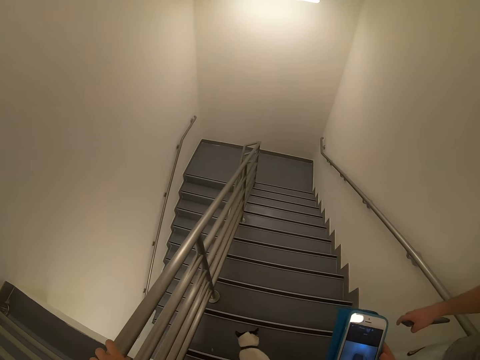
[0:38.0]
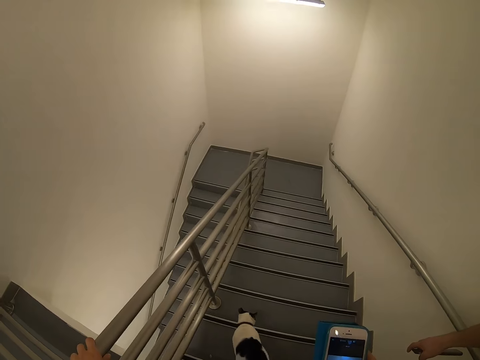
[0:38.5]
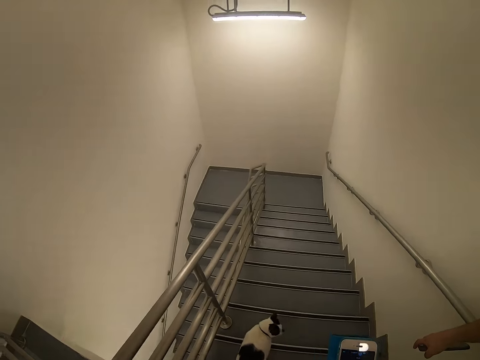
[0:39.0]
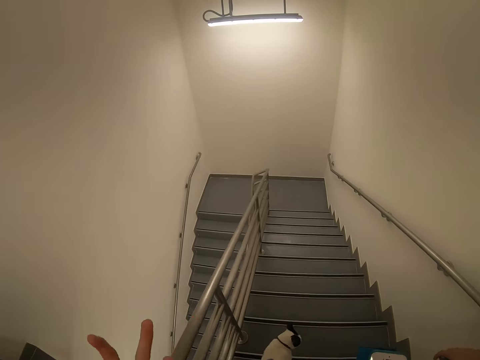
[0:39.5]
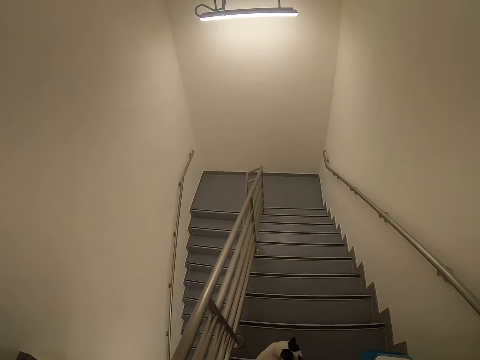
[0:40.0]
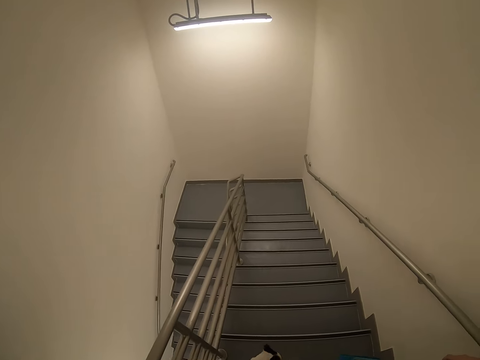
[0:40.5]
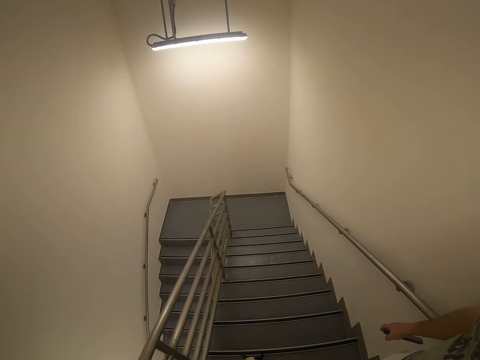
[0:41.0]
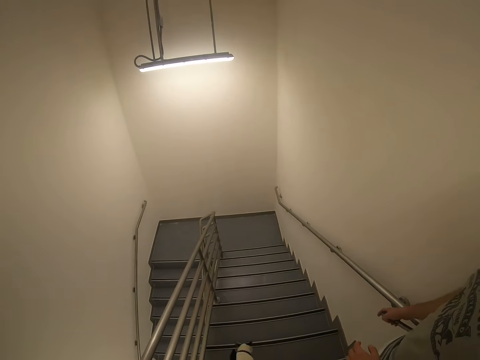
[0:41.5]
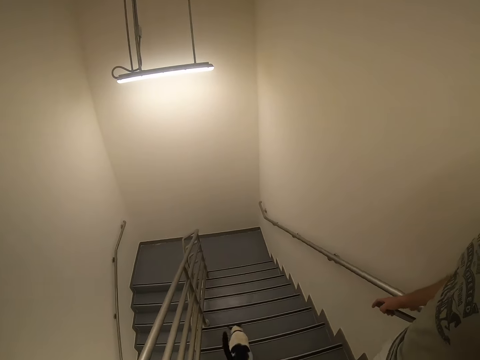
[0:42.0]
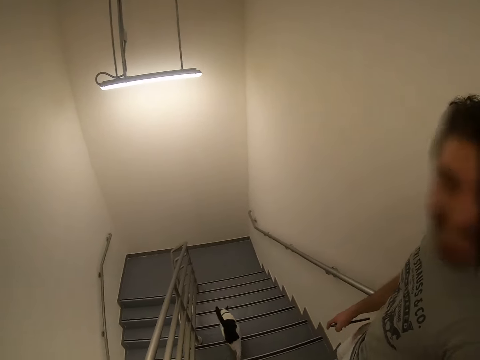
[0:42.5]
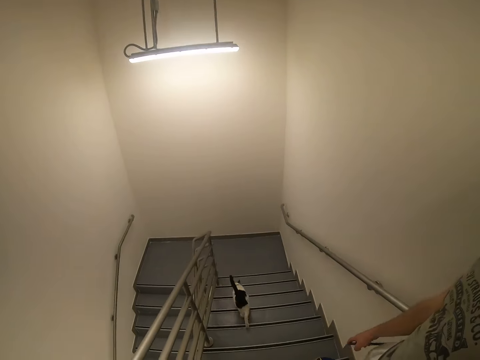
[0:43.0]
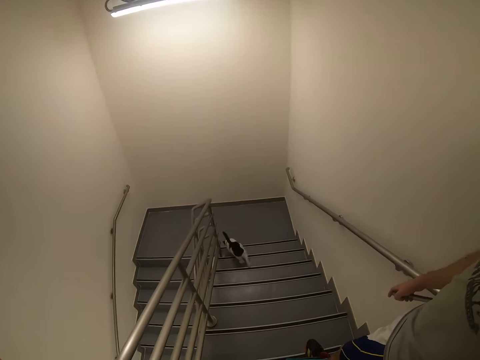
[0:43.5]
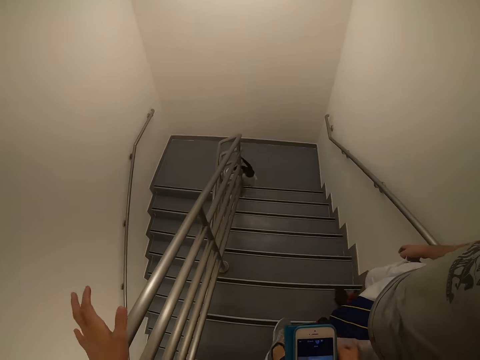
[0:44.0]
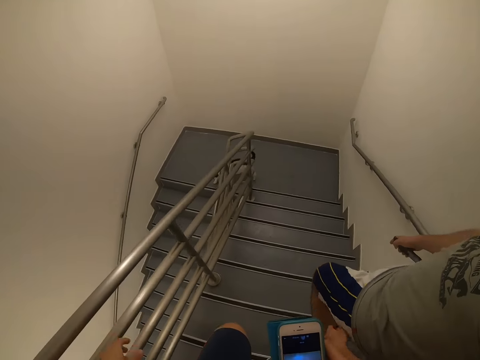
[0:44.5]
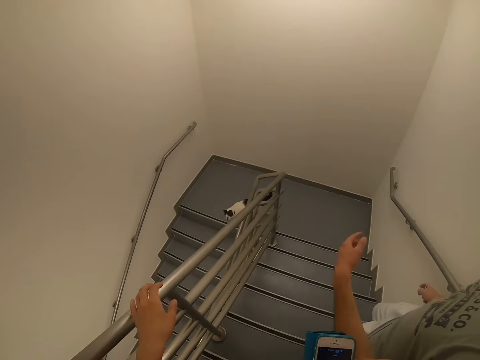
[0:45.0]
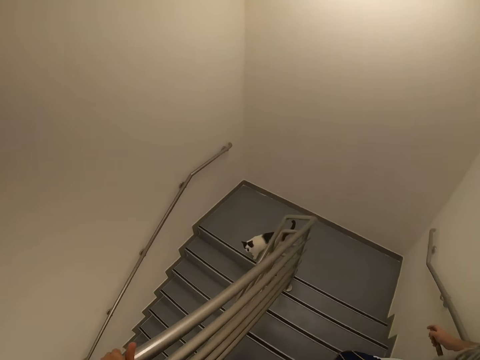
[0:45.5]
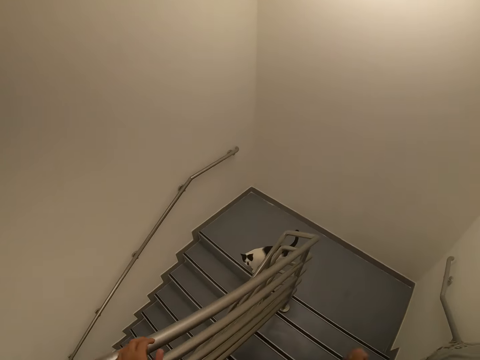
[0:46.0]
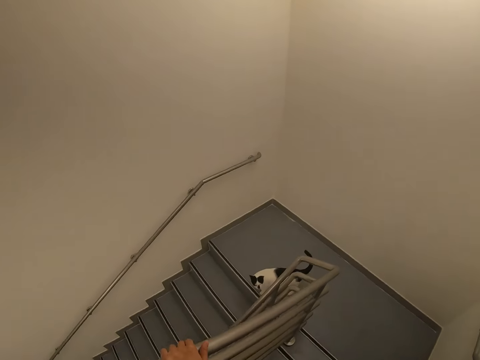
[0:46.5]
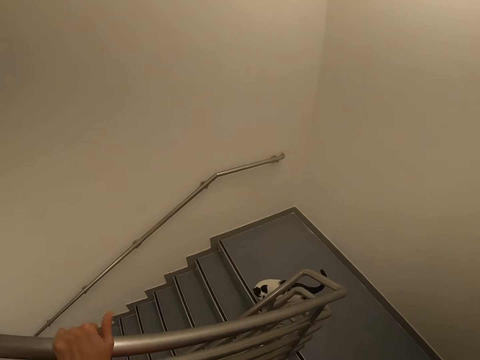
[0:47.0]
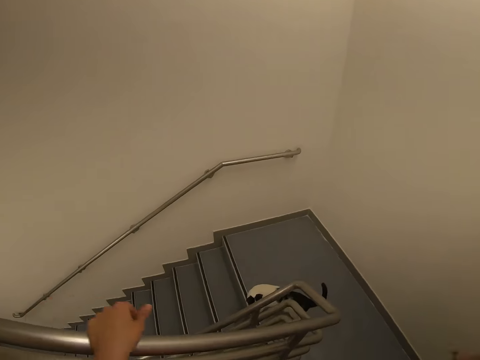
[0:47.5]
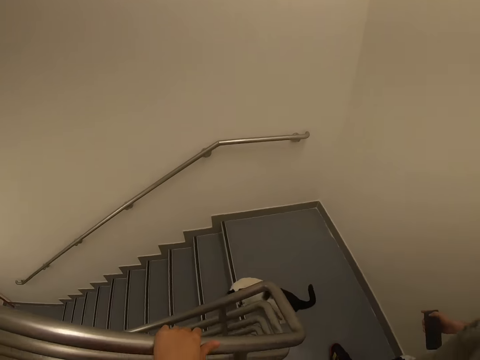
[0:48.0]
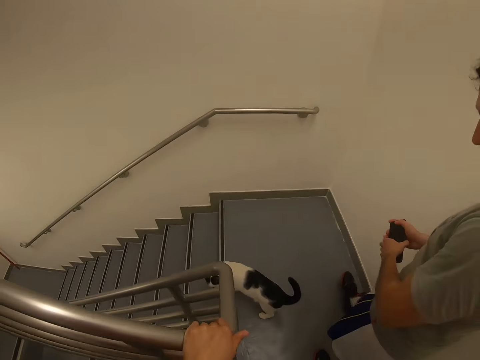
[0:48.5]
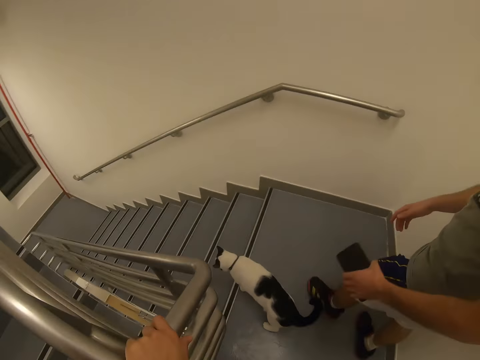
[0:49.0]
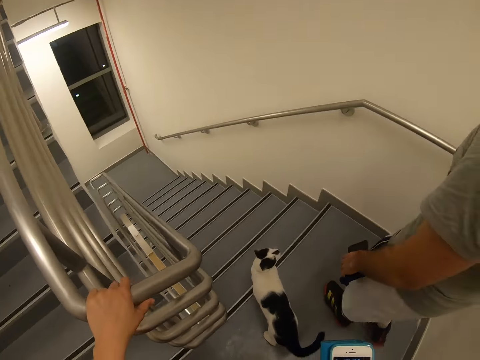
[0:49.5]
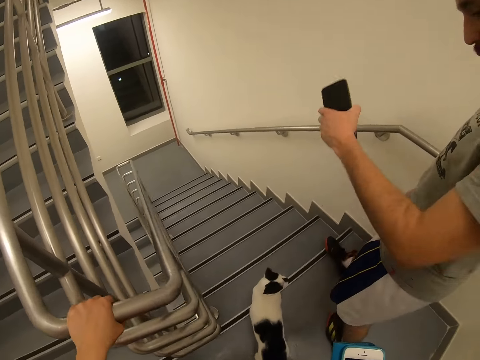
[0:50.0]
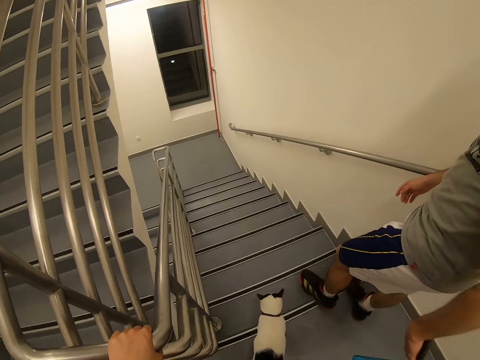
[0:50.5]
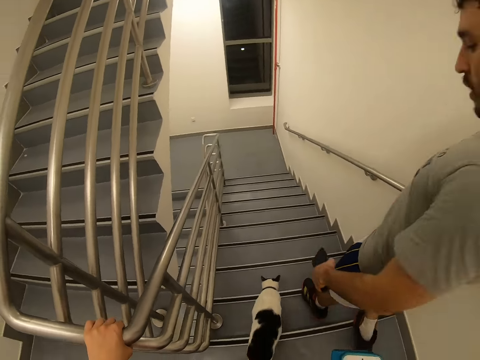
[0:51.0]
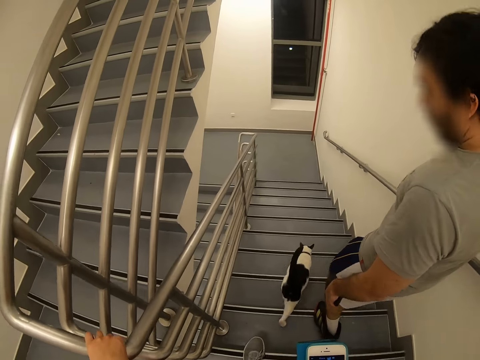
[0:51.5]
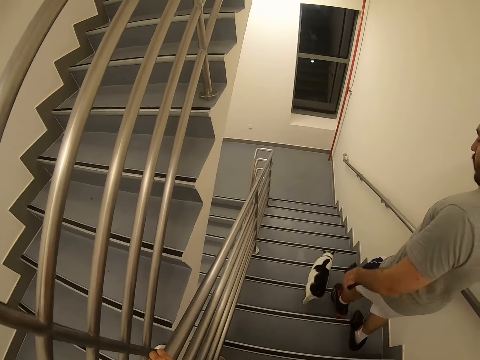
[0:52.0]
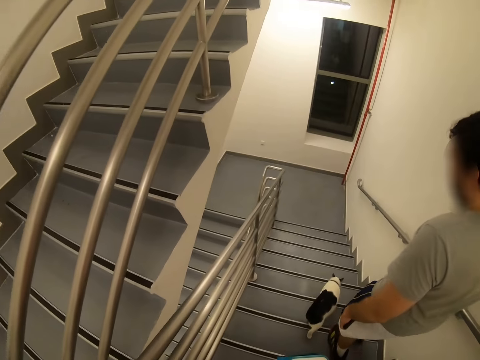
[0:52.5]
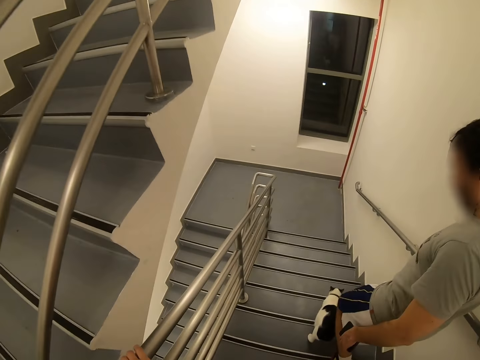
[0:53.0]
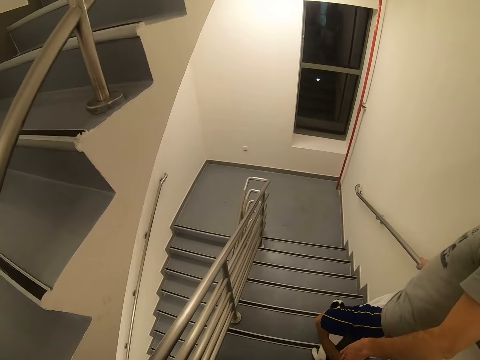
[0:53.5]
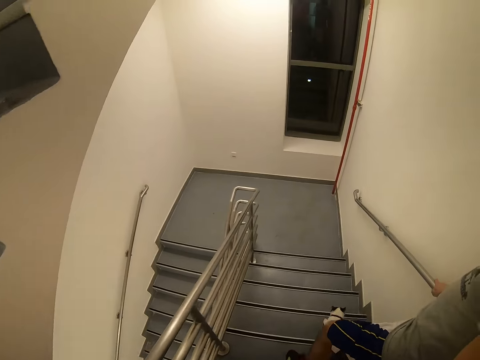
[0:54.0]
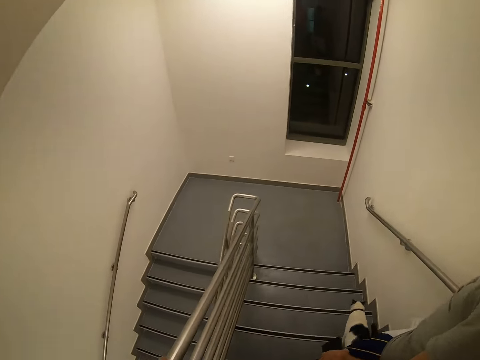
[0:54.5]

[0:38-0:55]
A man walks up the stairs with the cat. The camera wearer walks upstairs. They walk down the stairs. The man walks down the stairs. The man looks at the camera wearer. The camera wearer walks down the stairs. The man walks the cat down the stairs. The man looks at the camera wearer.

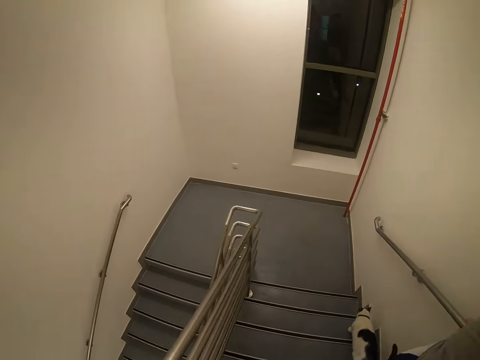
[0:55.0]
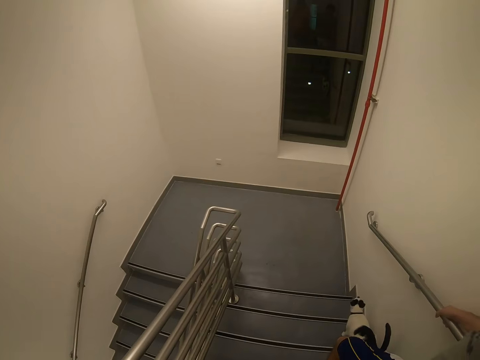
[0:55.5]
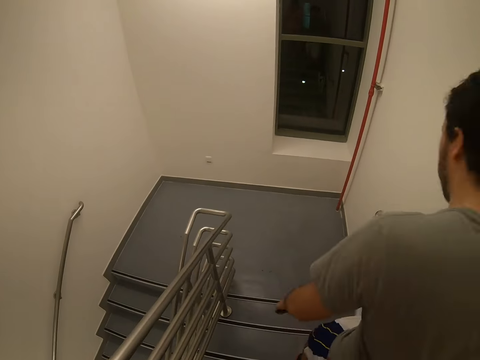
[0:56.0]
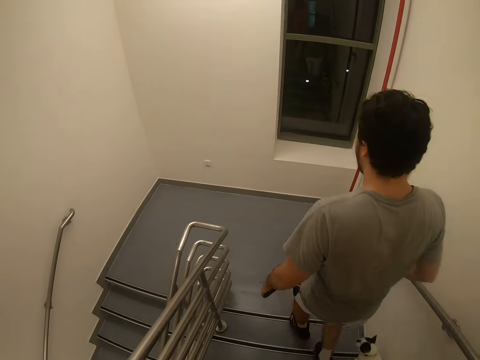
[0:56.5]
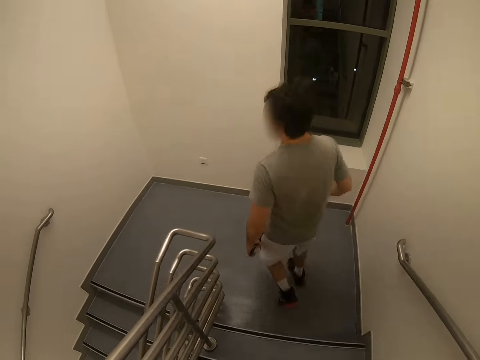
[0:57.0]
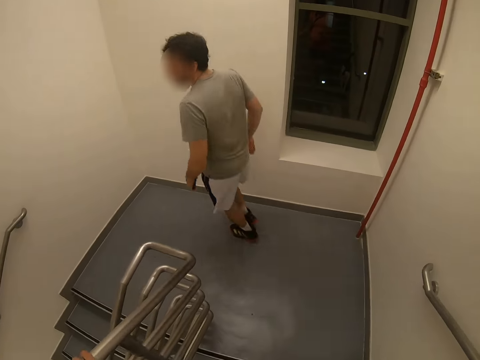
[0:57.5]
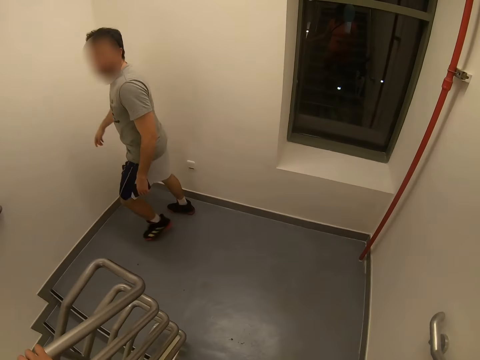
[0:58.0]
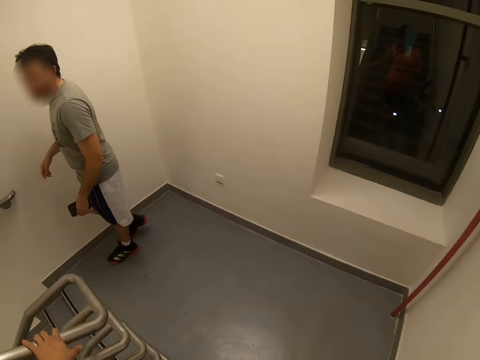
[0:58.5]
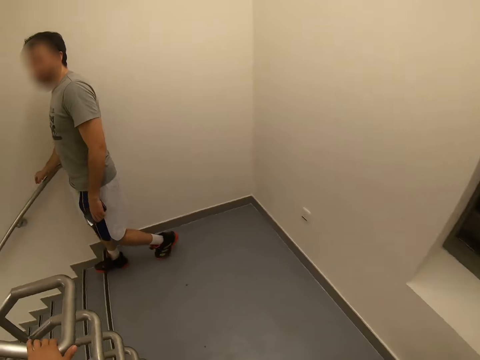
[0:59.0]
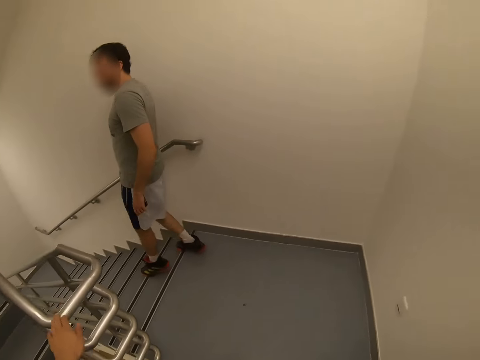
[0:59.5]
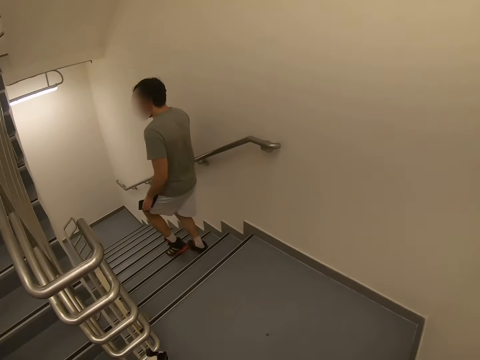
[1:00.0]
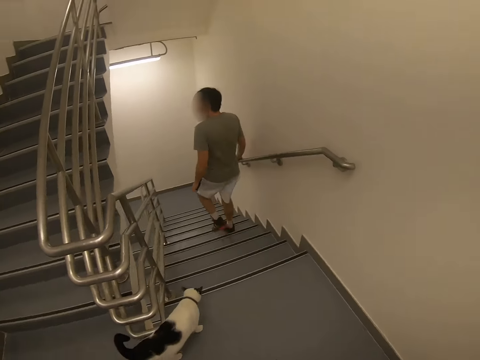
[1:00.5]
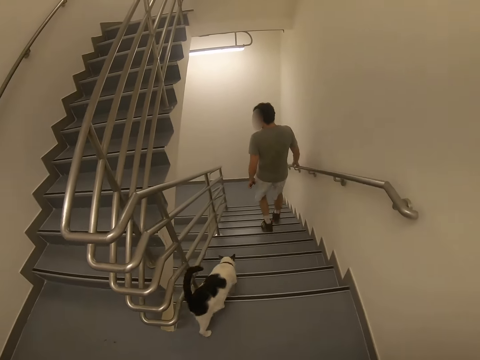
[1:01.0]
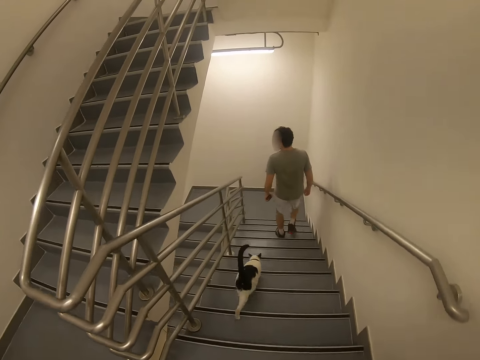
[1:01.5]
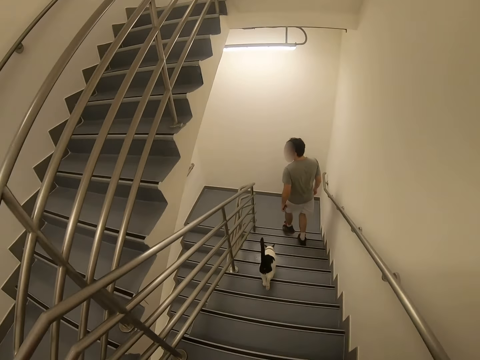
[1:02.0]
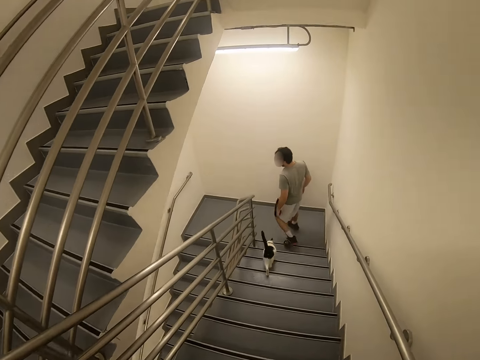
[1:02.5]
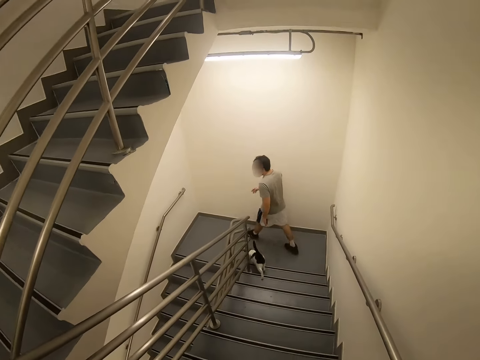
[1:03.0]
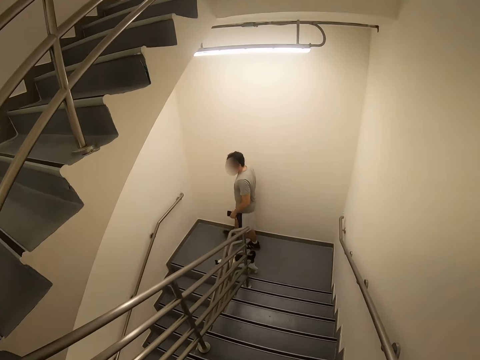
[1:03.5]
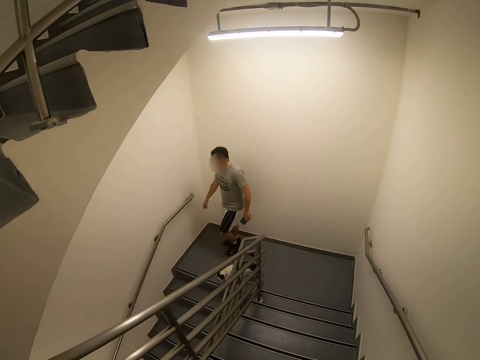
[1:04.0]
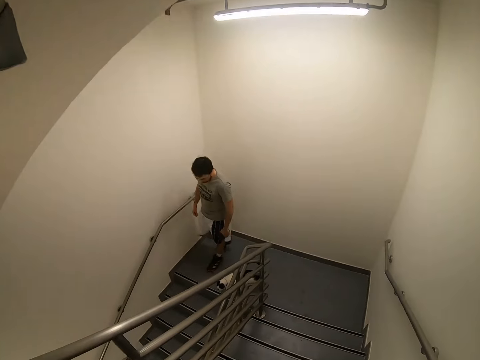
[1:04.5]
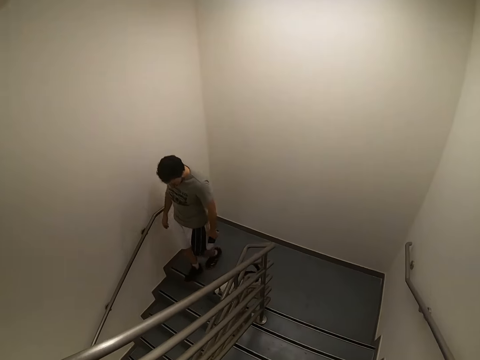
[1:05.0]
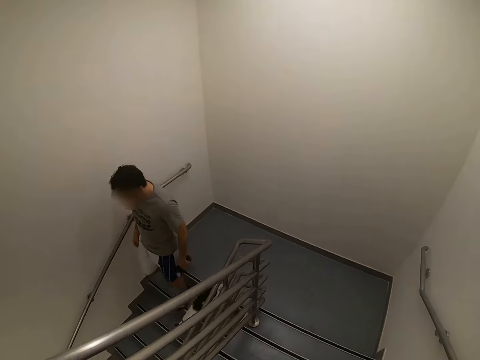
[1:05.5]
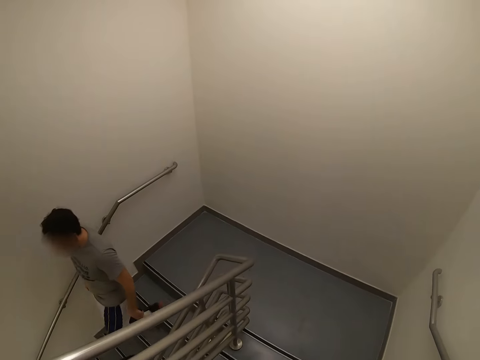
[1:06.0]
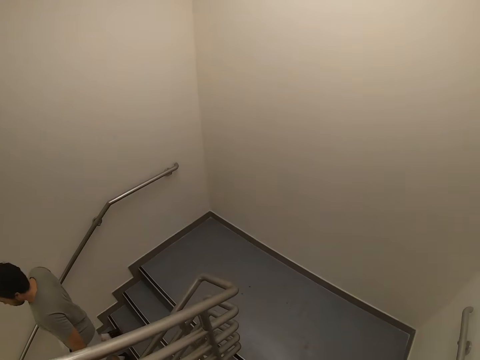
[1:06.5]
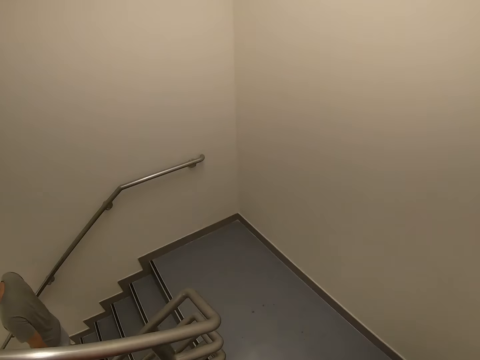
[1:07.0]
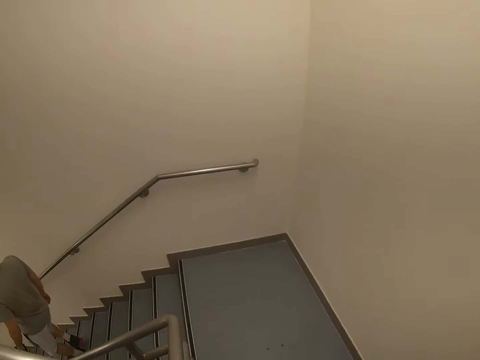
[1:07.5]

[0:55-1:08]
A man runs down the stairs. The camera wearer walks down the stairs.
